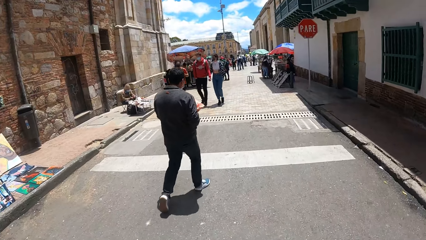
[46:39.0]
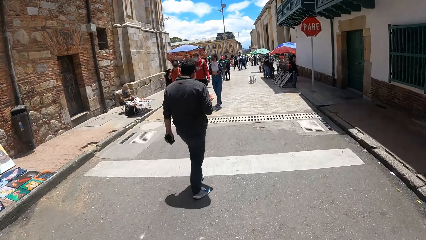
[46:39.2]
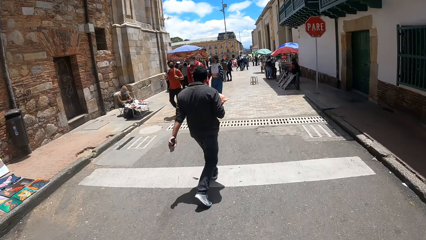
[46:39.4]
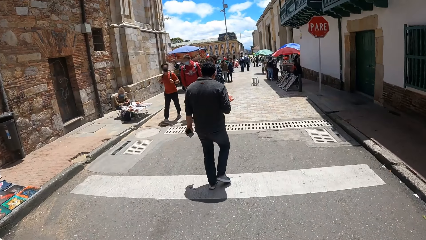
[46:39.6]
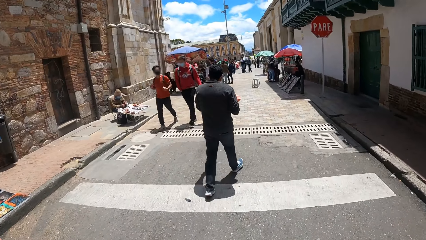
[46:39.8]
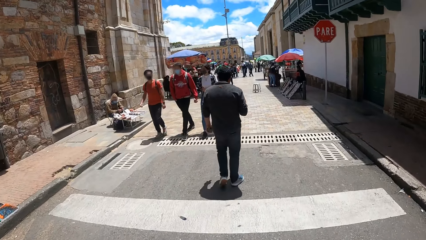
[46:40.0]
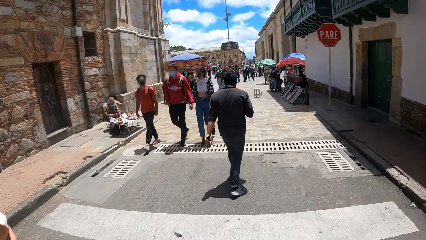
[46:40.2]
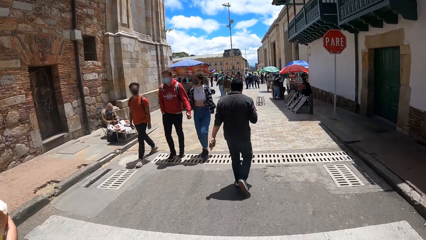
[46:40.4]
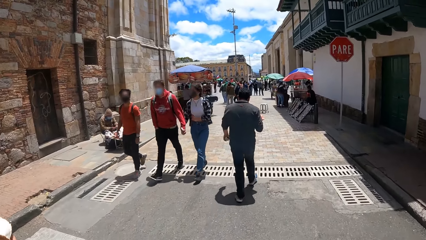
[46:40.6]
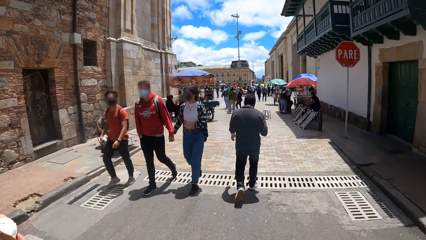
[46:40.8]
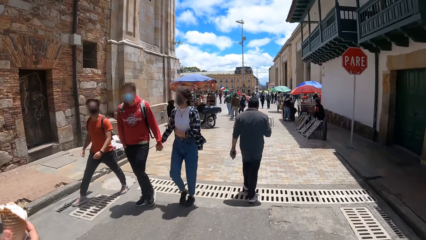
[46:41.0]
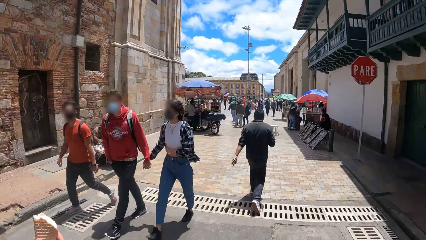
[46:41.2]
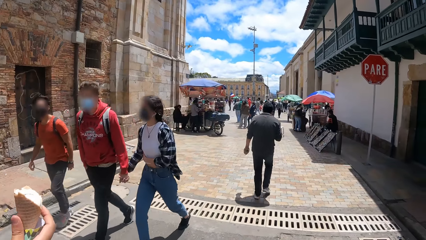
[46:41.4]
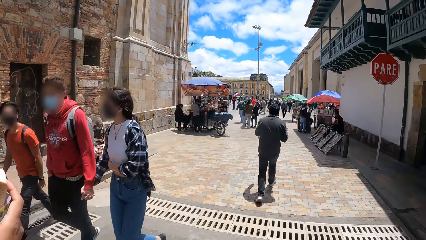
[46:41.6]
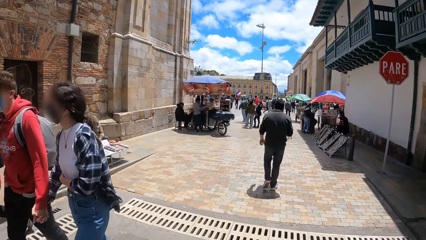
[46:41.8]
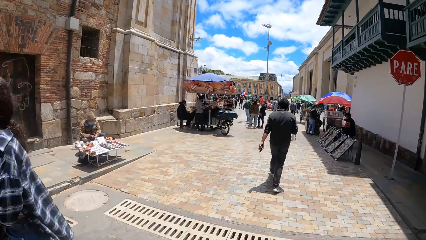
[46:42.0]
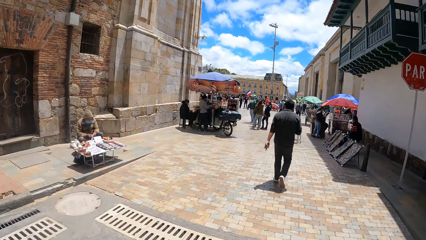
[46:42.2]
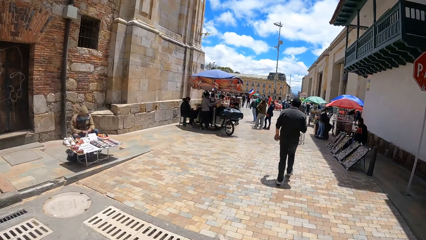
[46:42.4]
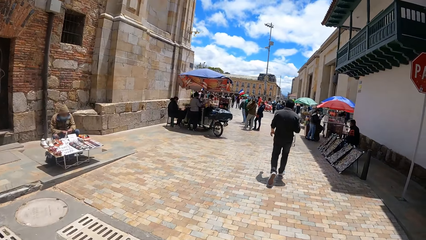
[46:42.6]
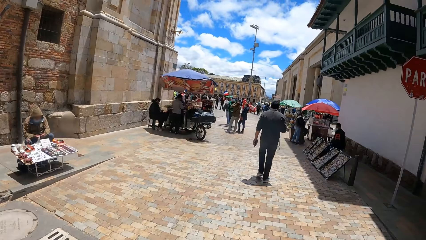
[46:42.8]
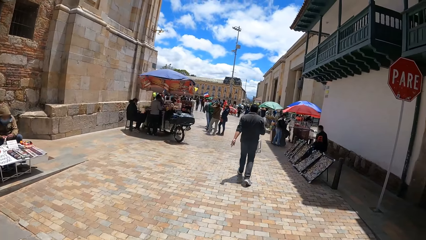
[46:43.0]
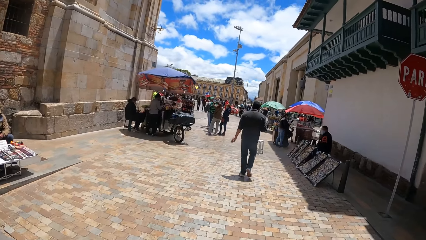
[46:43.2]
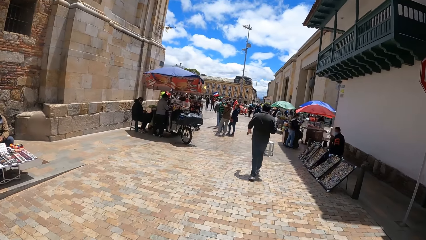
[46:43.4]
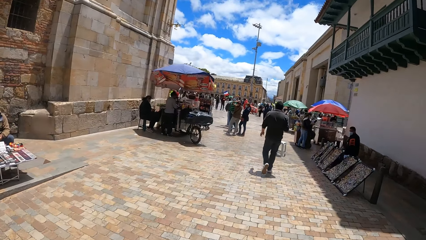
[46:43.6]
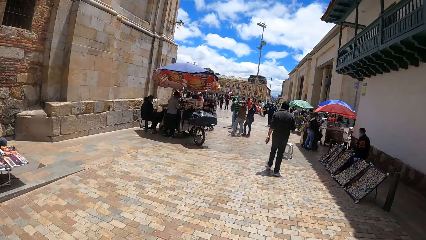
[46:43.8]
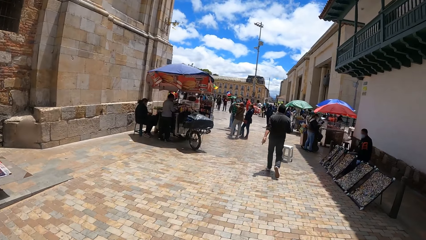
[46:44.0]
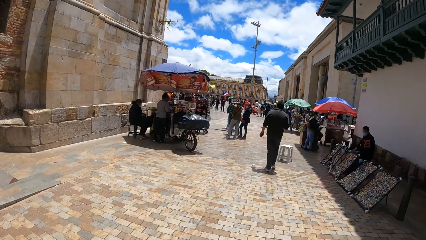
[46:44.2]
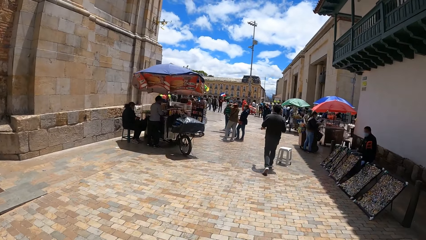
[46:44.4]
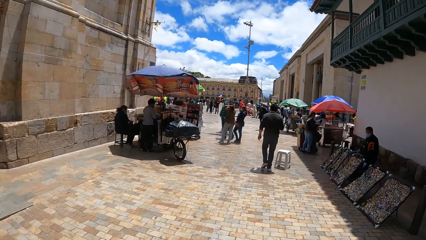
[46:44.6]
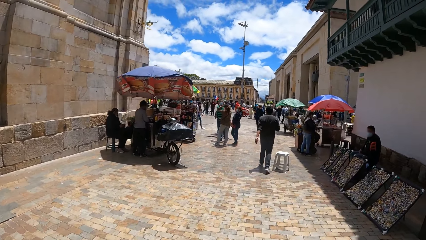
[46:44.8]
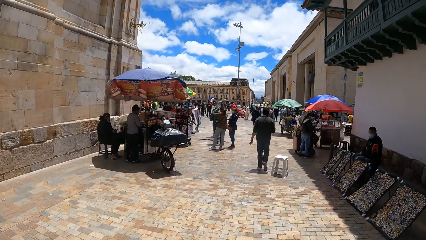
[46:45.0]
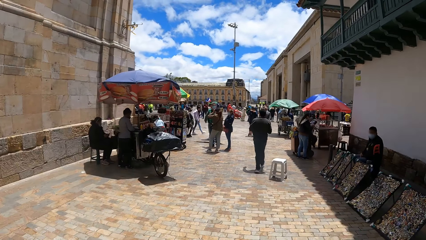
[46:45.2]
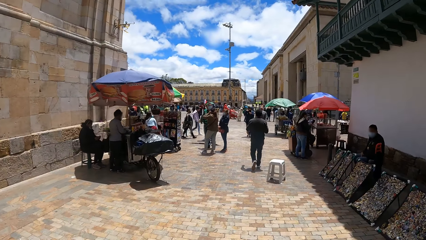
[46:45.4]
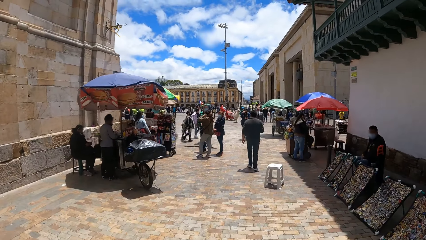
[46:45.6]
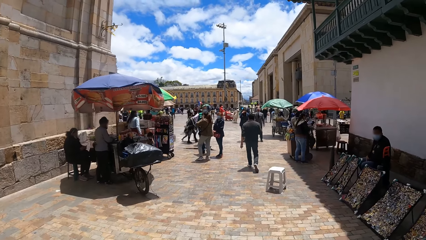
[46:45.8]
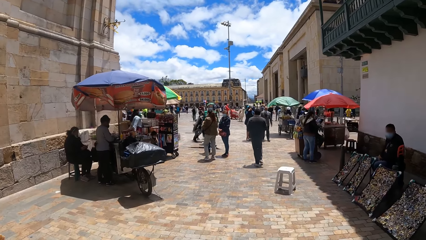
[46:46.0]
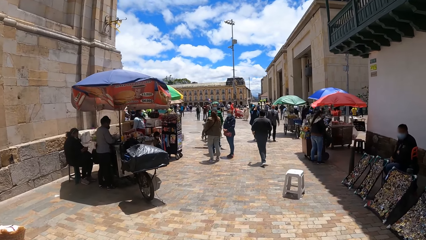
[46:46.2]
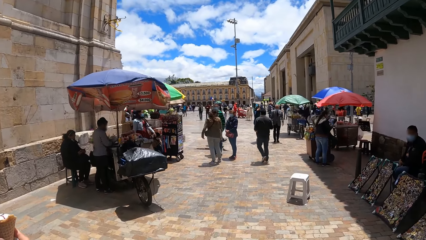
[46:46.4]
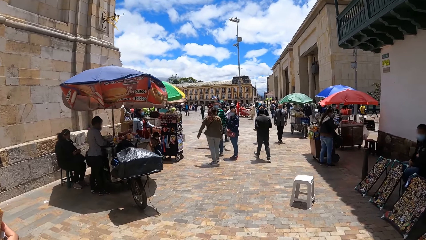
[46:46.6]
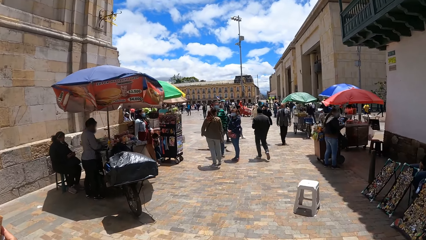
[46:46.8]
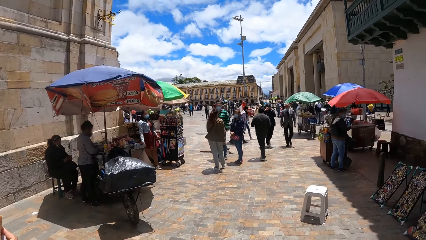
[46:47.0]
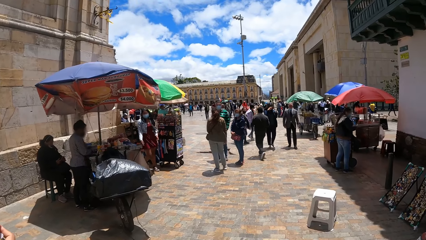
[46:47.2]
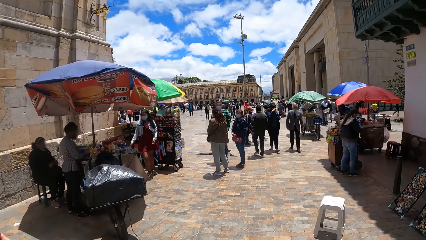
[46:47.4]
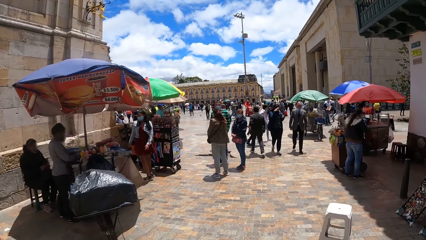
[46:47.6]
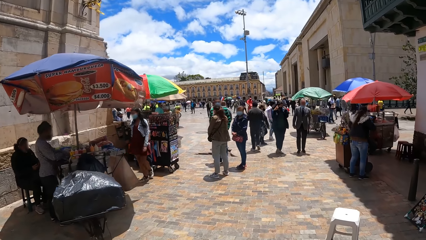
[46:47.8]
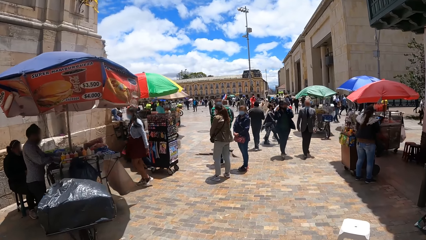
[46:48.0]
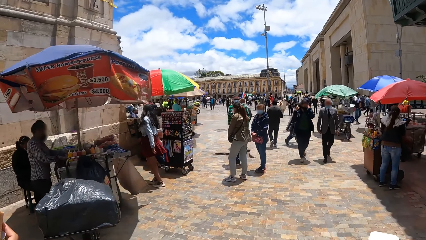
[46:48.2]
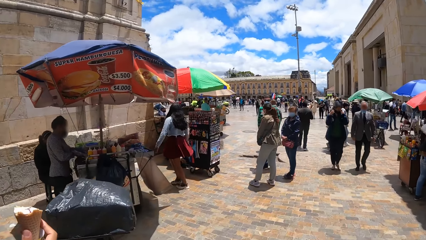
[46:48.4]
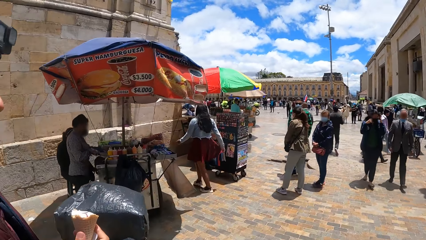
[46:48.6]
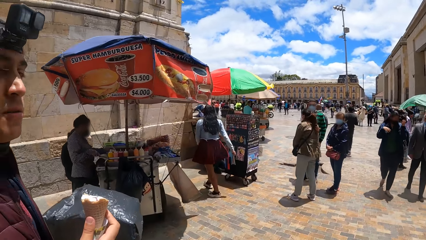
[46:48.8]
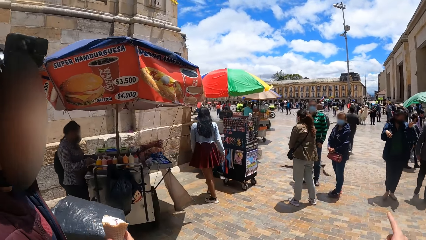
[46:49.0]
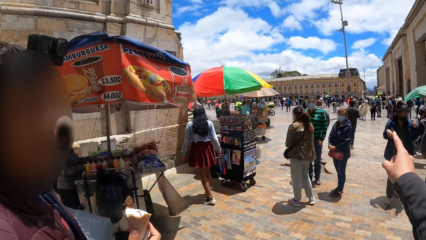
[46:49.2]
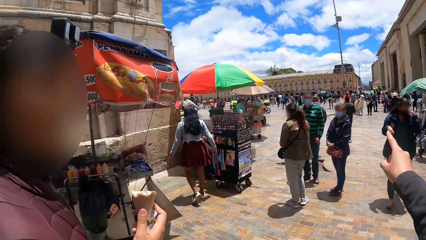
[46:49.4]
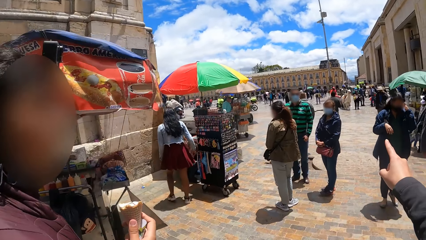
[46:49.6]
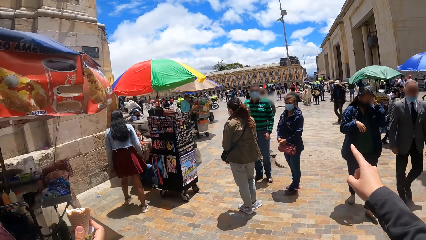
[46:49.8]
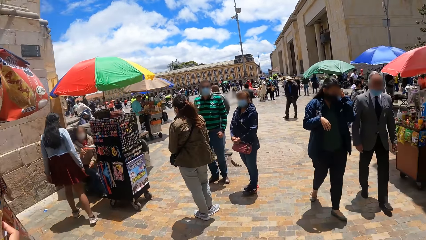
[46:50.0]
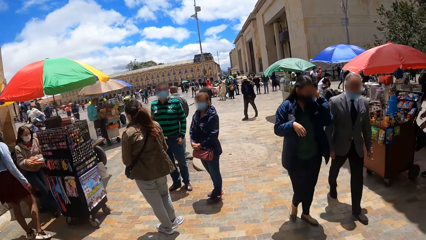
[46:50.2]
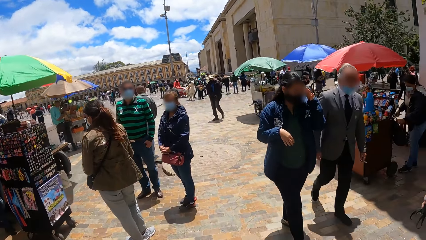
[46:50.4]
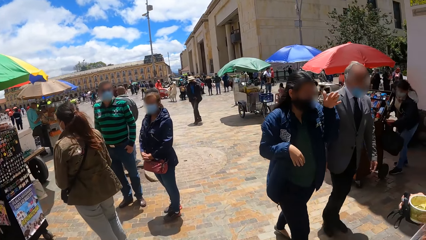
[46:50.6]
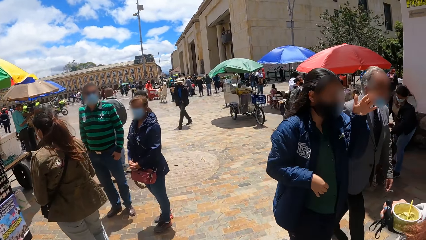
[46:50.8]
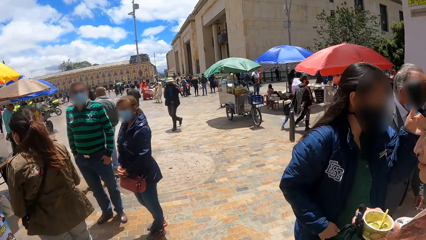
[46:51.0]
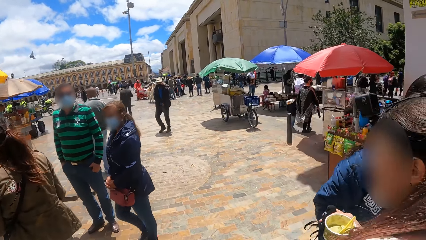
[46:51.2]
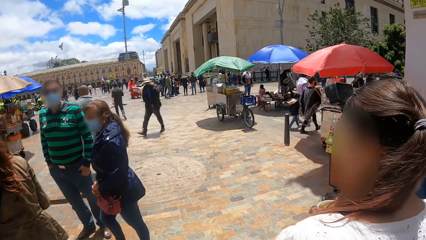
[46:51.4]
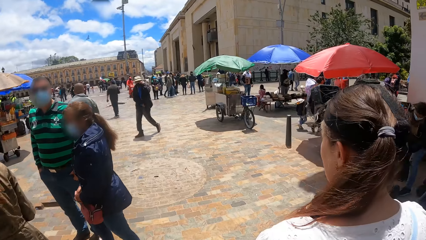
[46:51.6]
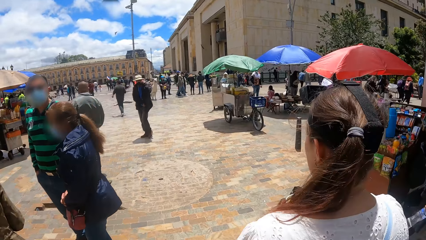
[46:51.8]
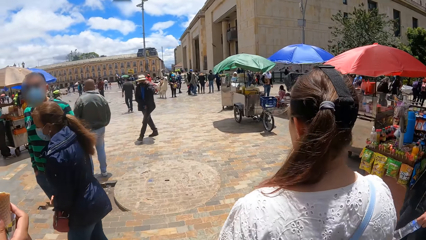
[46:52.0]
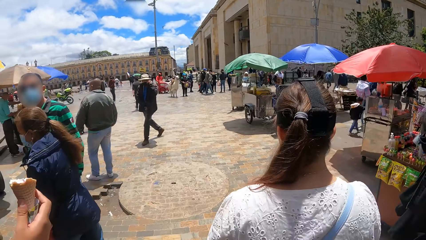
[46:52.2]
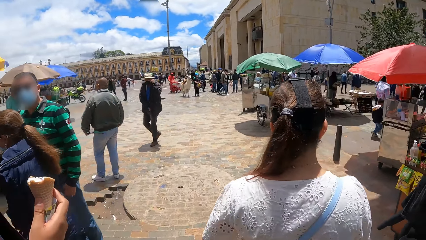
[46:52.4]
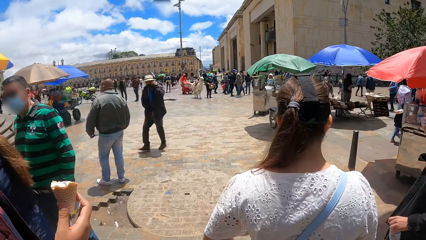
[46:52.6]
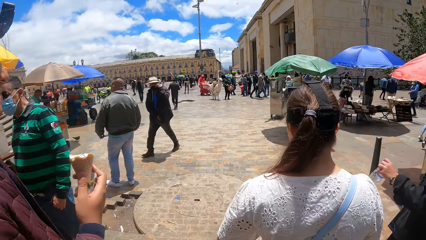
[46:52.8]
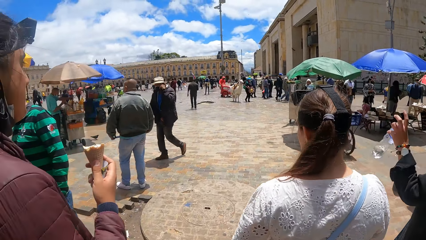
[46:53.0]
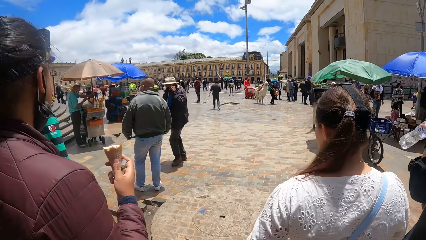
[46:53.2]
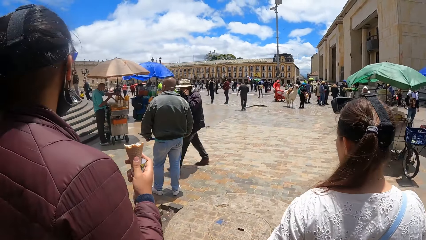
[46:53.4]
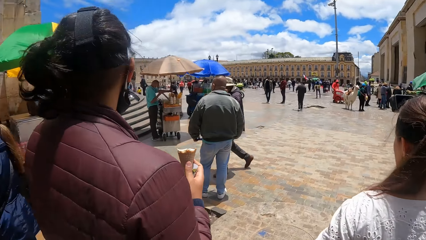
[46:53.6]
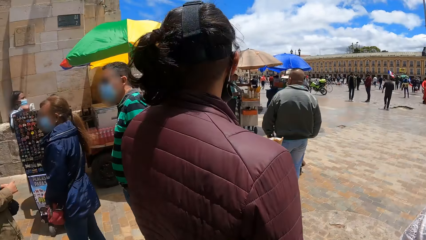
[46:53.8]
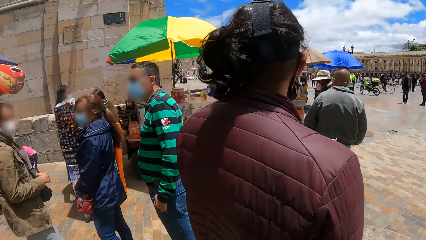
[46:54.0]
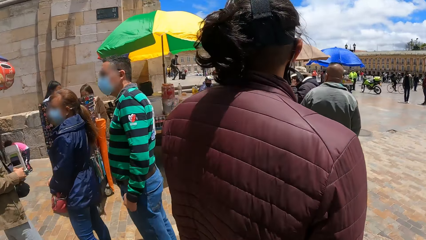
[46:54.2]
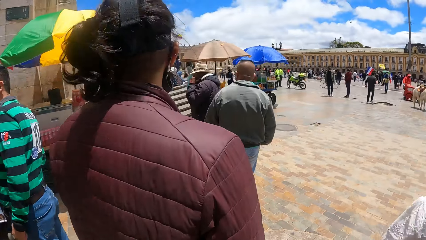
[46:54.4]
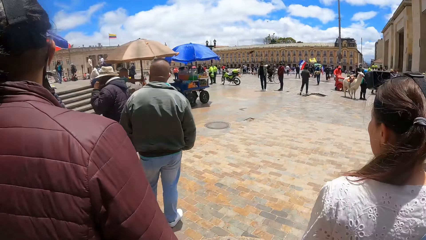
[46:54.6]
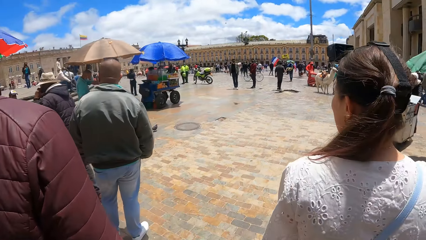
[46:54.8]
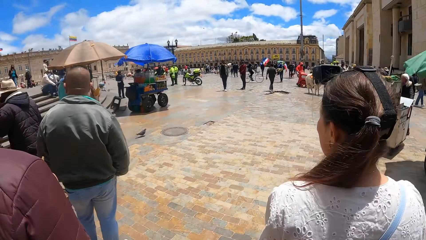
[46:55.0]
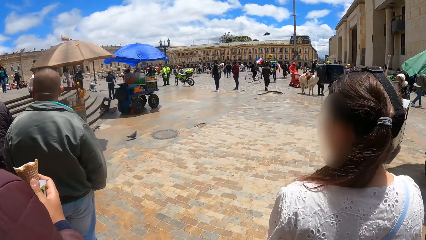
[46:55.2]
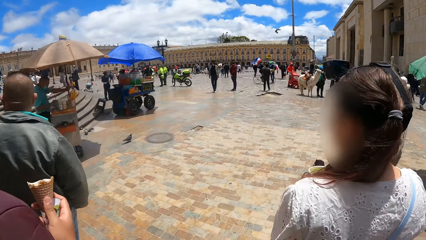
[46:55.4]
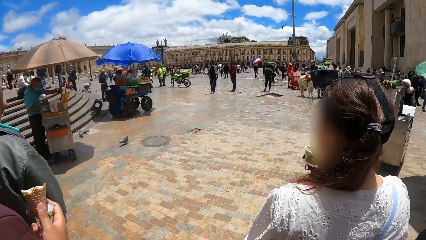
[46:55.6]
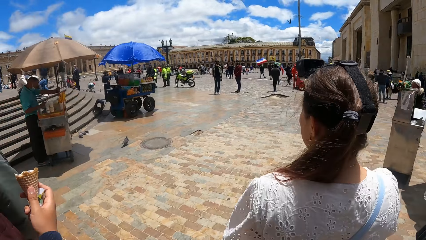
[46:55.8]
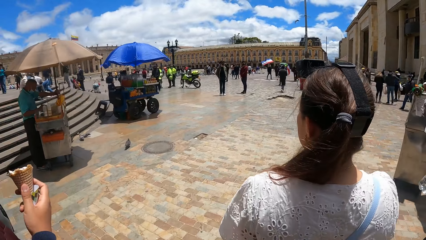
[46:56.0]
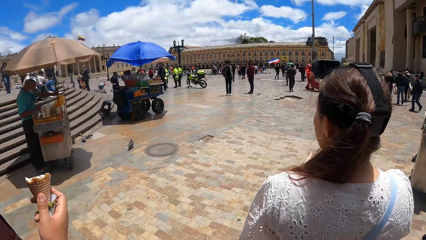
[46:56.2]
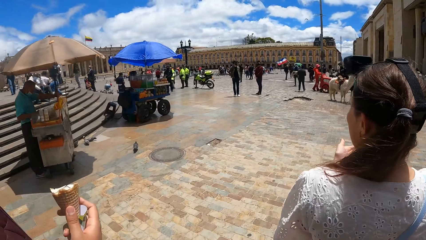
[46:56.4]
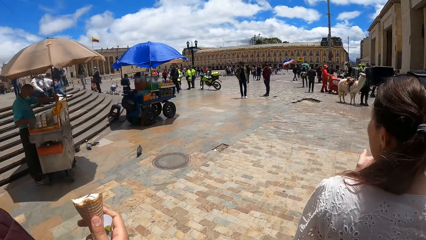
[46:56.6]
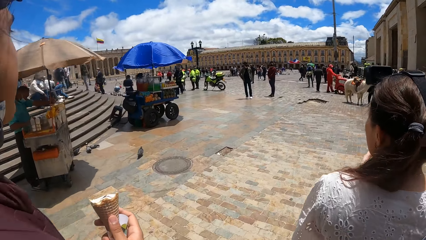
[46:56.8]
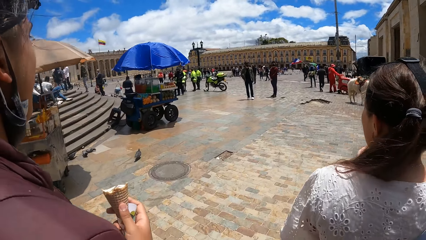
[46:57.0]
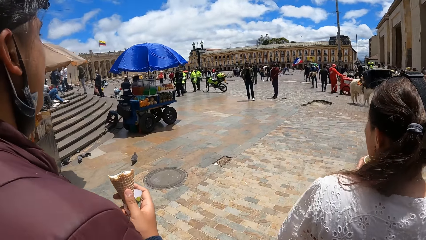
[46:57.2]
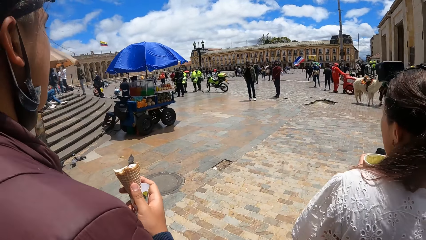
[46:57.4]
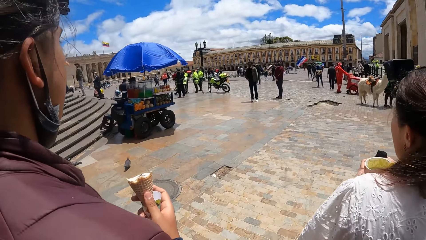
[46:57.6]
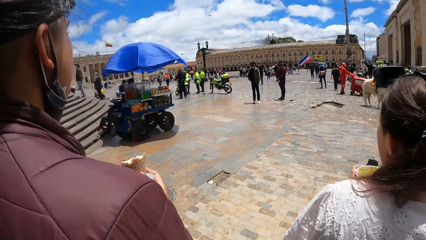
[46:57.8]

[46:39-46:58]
The camera wearer walks along the road. They point at something. They look at a man. They walk along the road.
